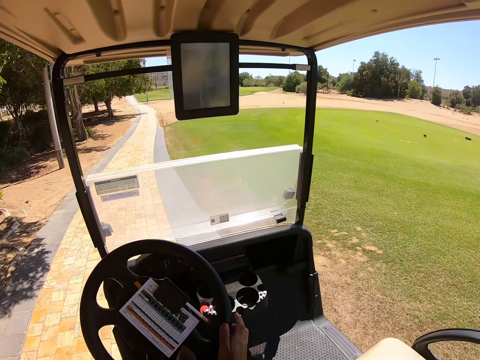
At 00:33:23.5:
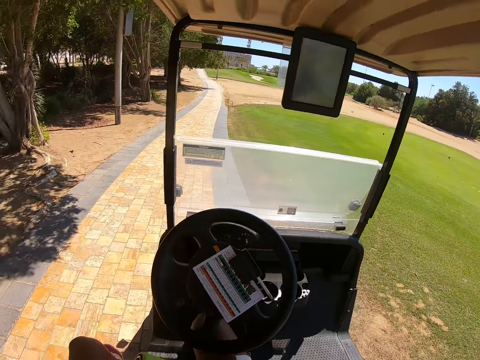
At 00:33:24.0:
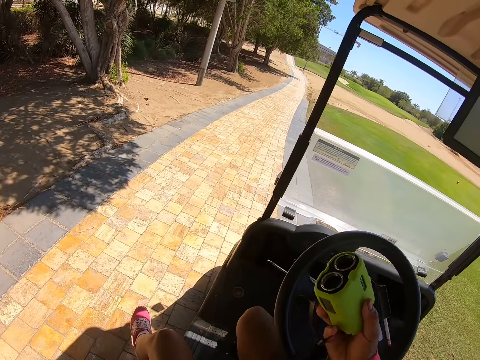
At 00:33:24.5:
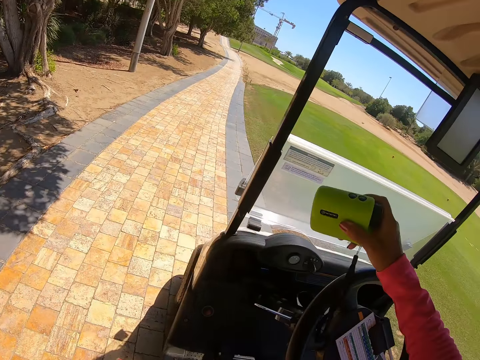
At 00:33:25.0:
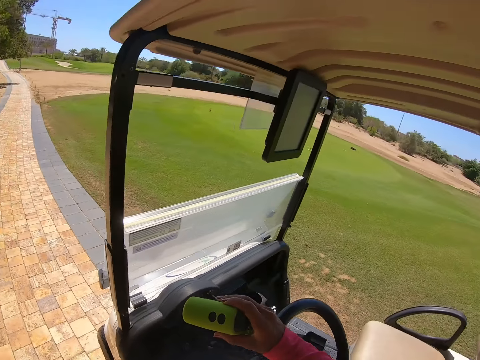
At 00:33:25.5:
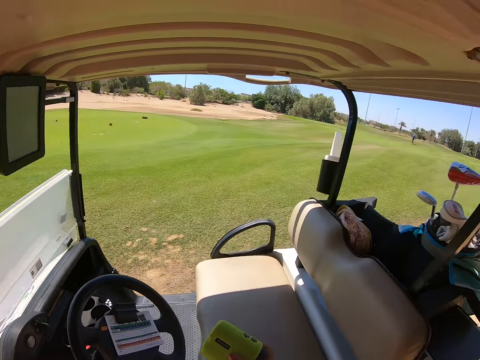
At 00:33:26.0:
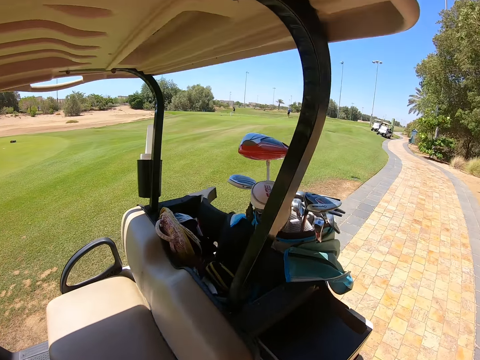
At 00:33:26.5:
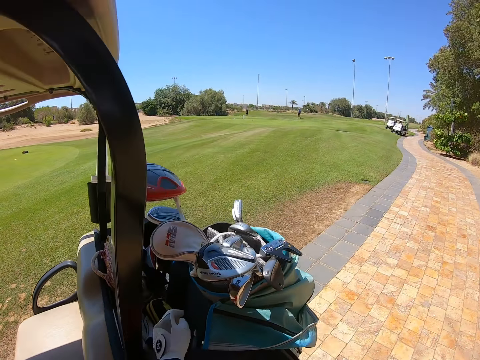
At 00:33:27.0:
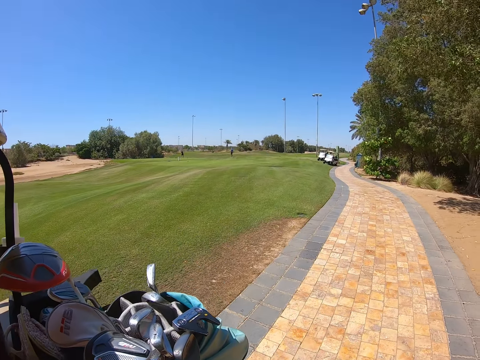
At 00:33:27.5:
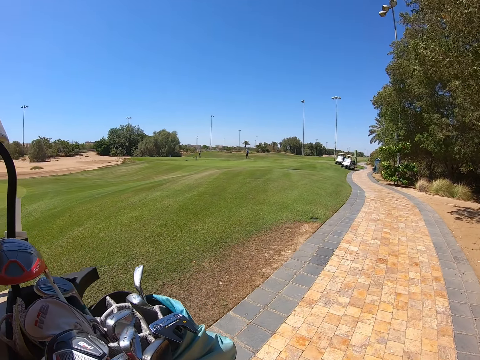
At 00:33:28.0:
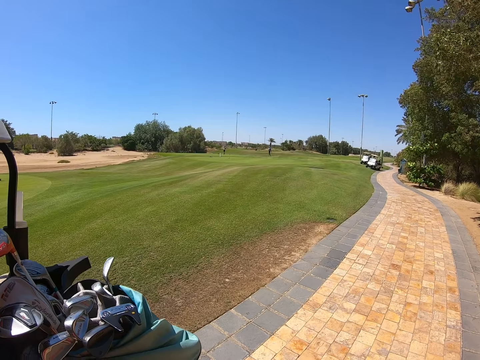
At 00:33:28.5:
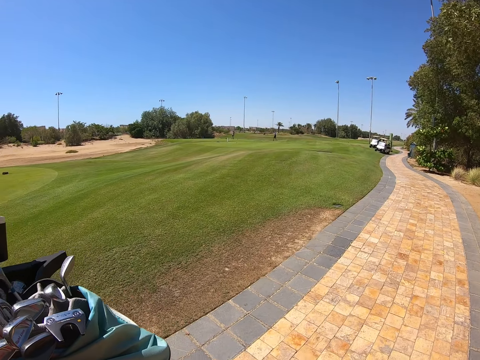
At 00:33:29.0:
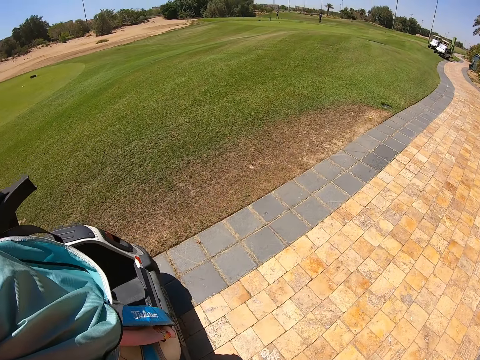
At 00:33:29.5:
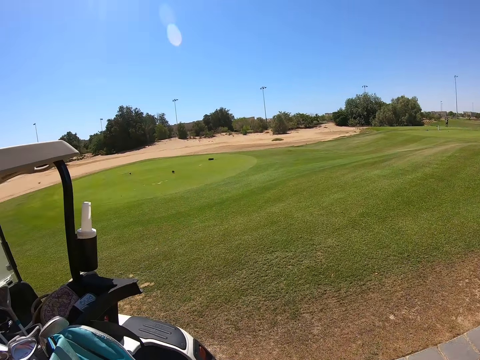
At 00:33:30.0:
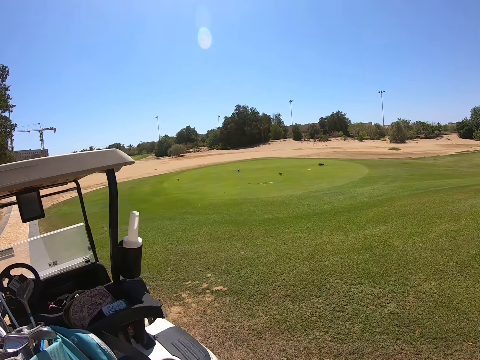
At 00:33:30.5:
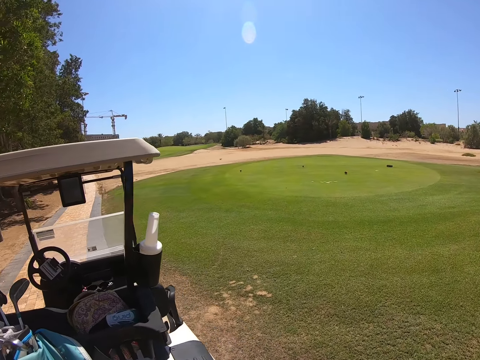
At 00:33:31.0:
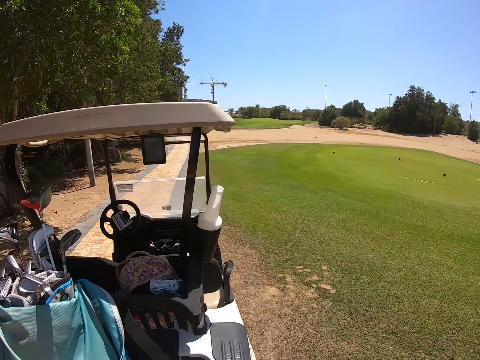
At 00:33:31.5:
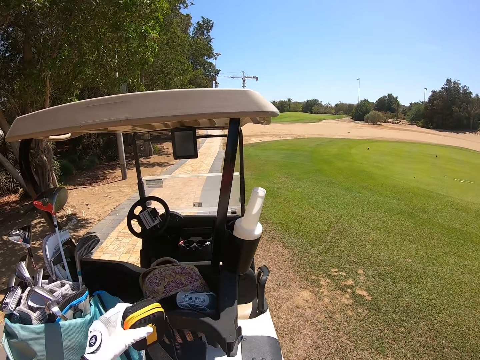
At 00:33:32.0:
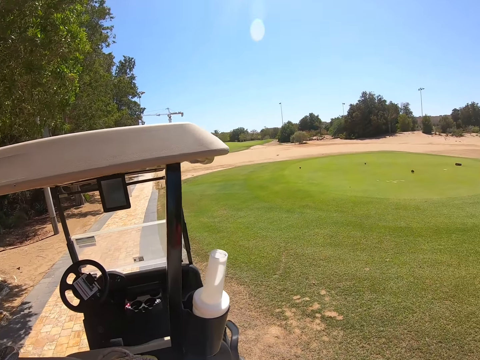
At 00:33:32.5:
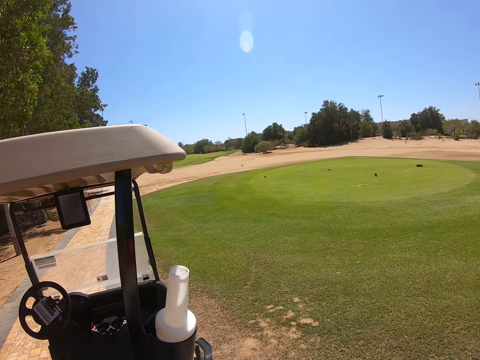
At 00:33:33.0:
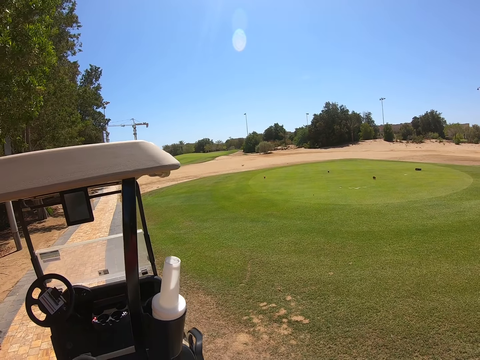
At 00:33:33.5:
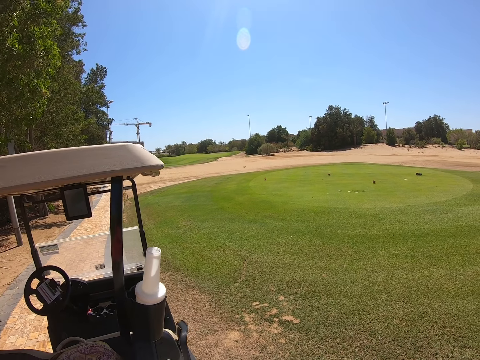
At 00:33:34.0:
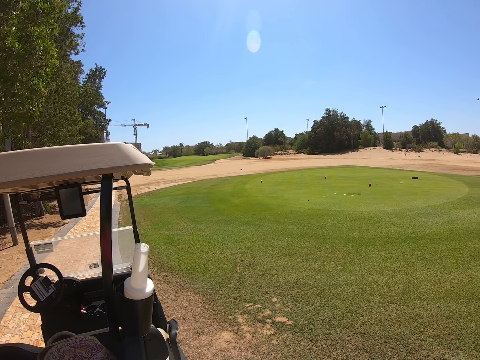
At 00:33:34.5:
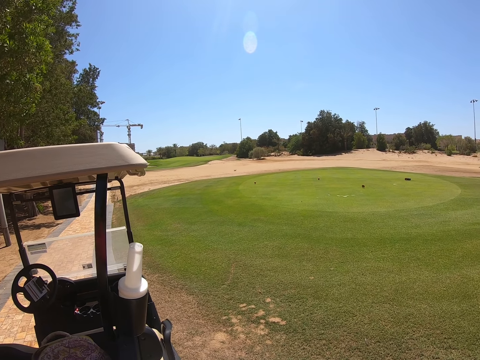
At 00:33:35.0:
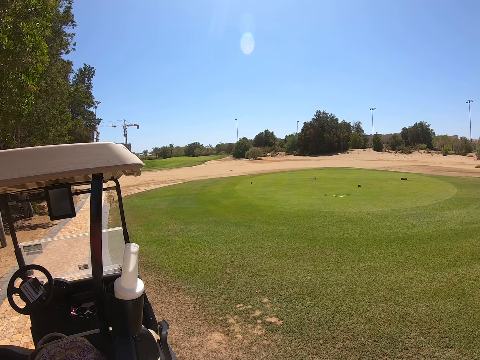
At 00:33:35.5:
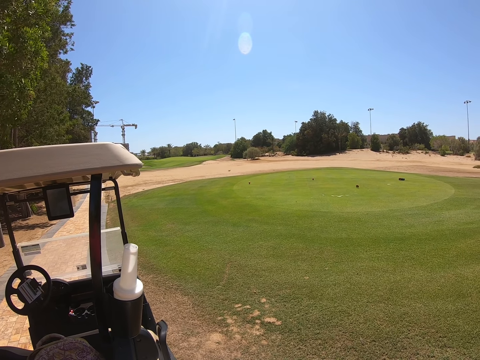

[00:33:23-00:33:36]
The camera wearer holds the camera. They alight from the golf cart. They move their hand. They turn around. They walk on the pavement. They take the pouch. They put the pouch beside the bag.

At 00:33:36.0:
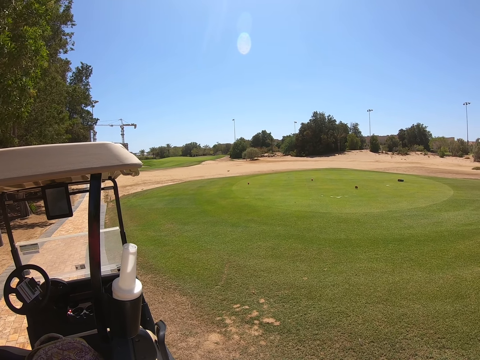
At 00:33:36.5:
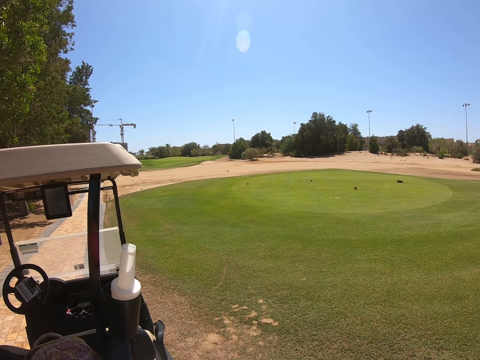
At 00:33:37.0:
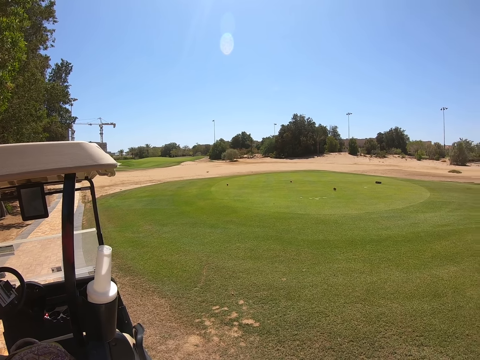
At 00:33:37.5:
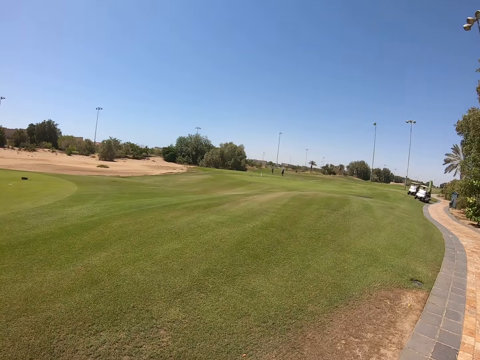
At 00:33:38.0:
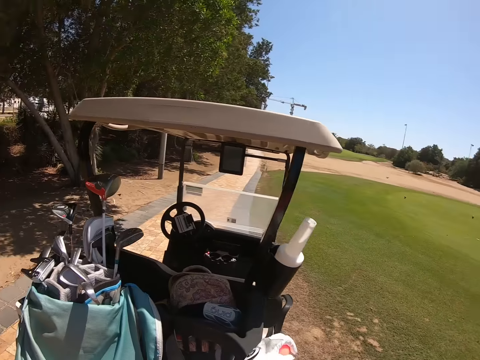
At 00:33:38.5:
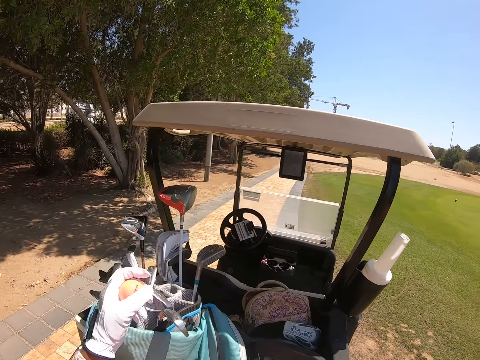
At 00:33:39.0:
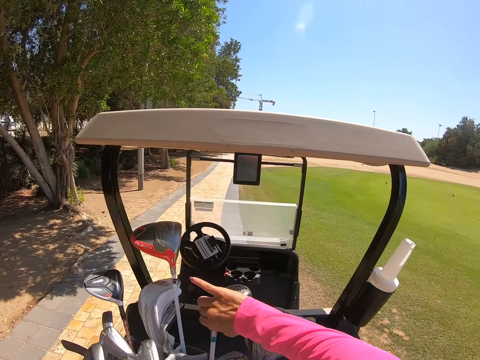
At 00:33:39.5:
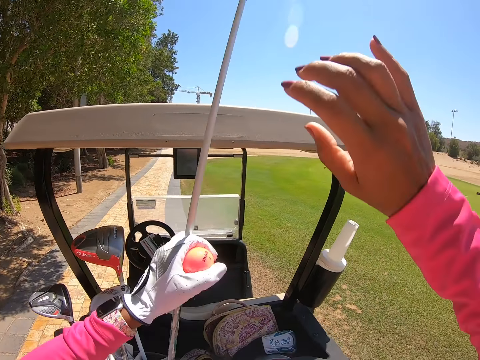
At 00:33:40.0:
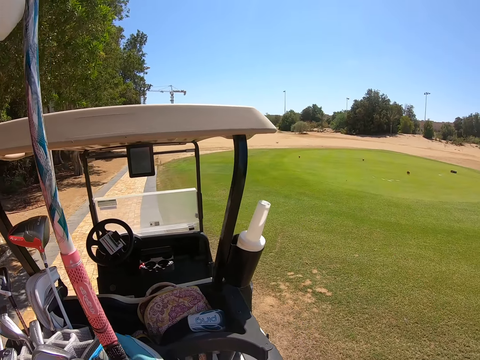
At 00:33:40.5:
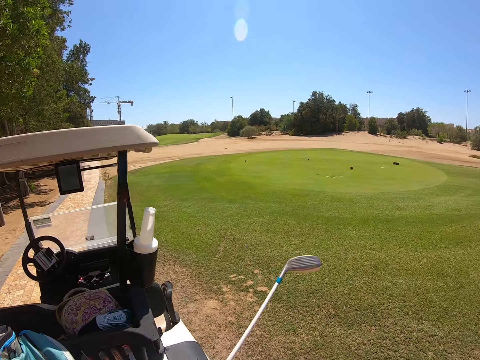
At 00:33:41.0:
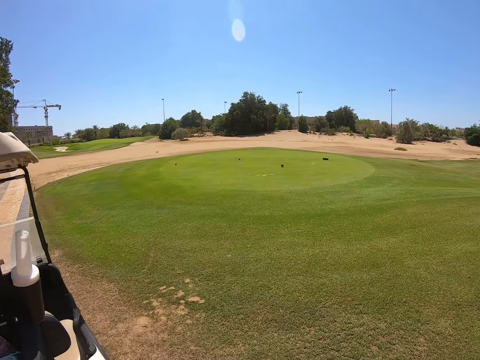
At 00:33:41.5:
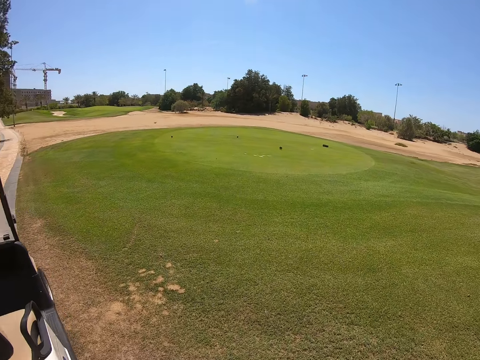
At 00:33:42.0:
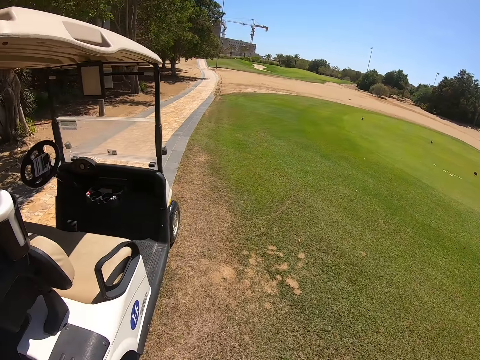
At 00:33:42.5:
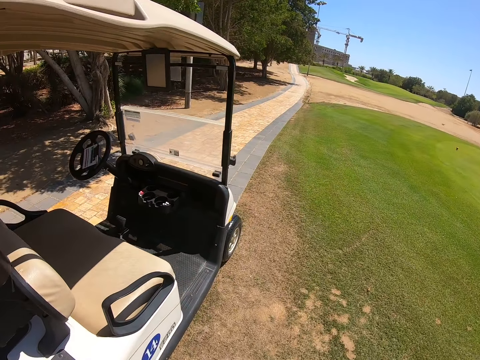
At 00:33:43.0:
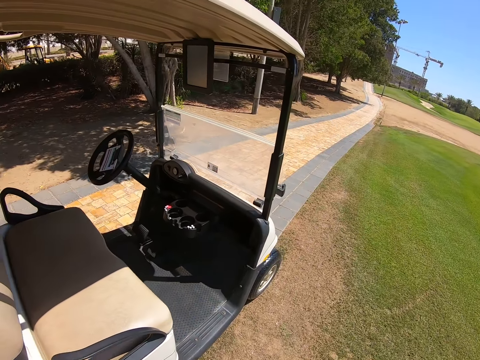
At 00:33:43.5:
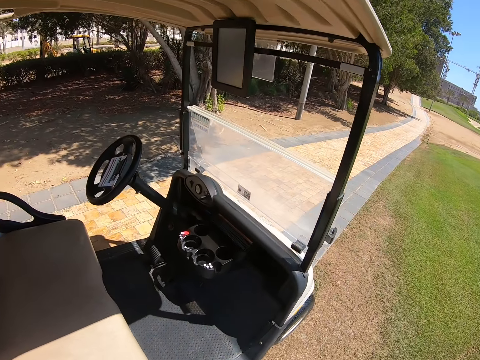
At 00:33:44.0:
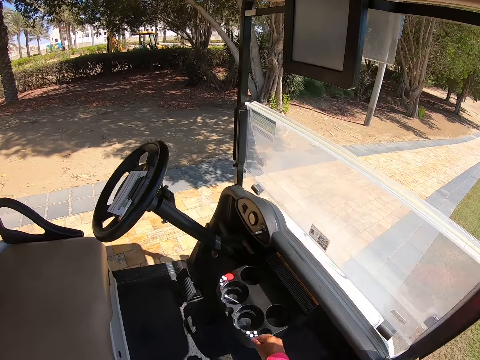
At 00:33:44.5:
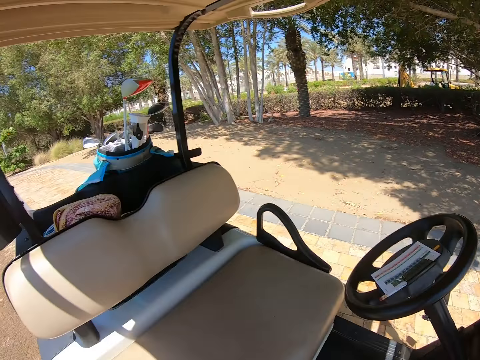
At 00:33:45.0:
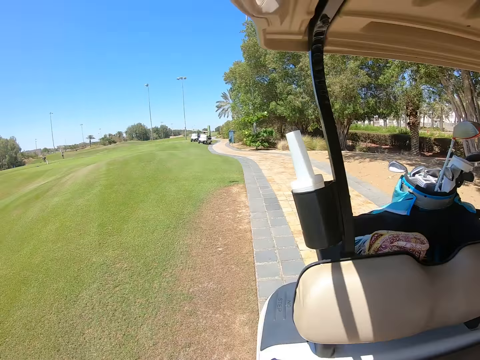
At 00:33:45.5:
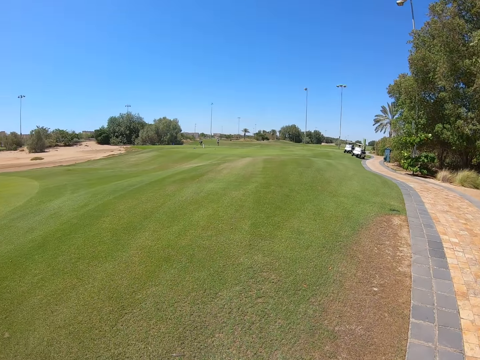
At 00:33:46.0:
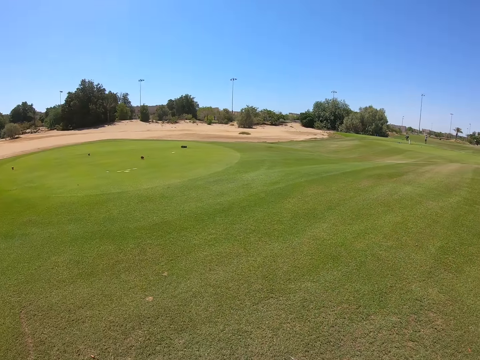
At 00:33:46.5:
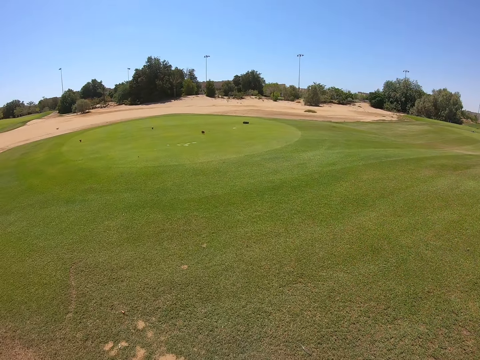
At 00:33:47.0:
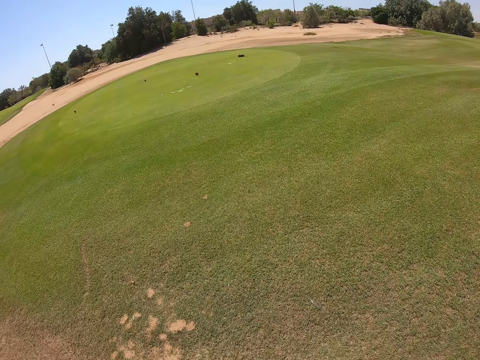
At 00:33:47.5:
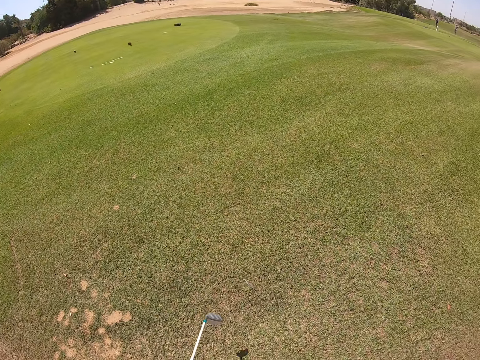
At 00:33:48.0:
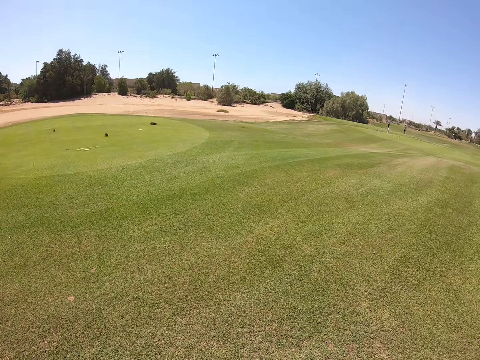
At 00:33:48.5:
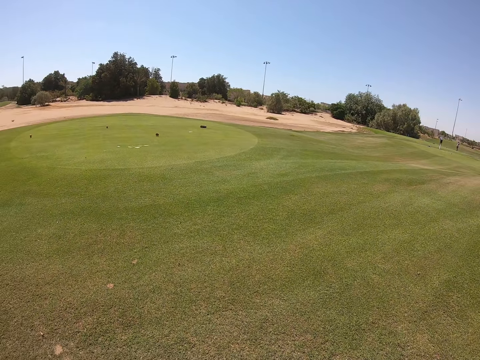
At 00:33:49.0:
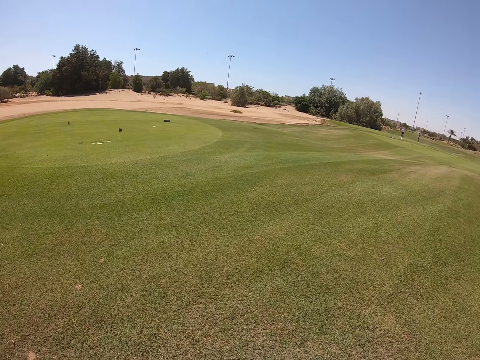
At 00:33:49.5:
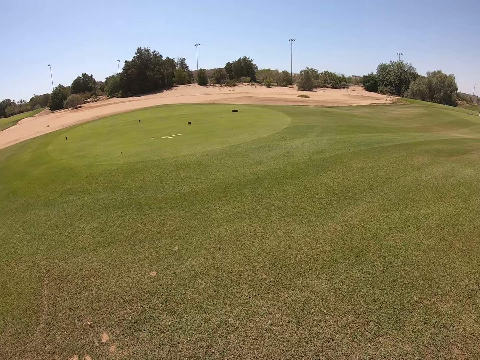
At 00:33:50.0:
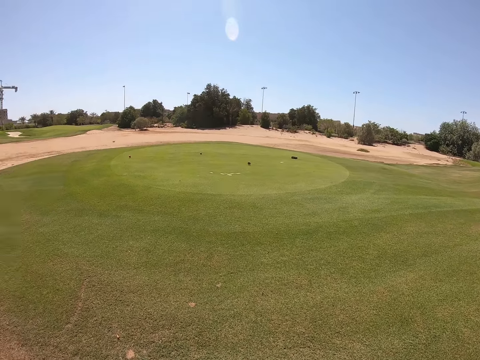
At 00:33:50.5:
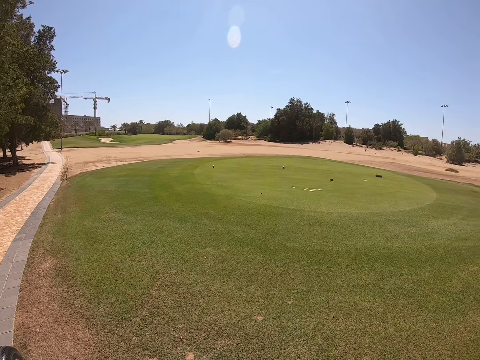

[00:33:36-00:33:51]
The camera wearer looks around. They pick up the golf club. They walk. They turn around. They look around.
